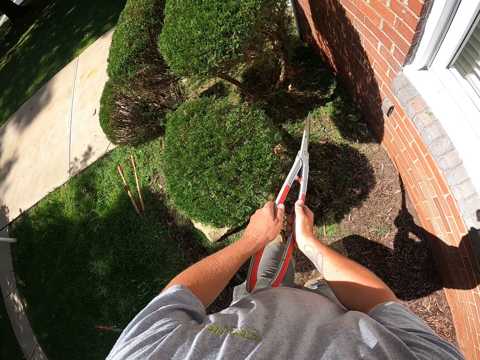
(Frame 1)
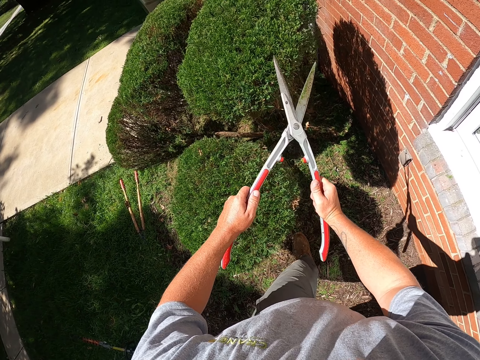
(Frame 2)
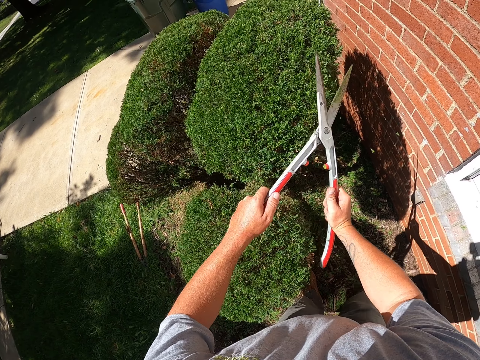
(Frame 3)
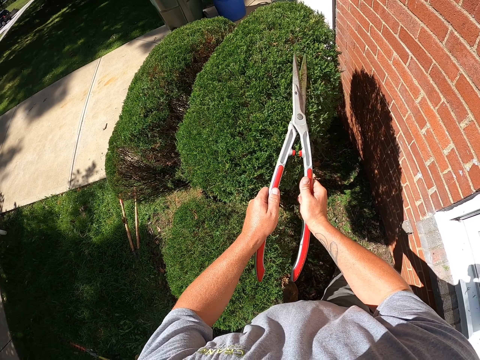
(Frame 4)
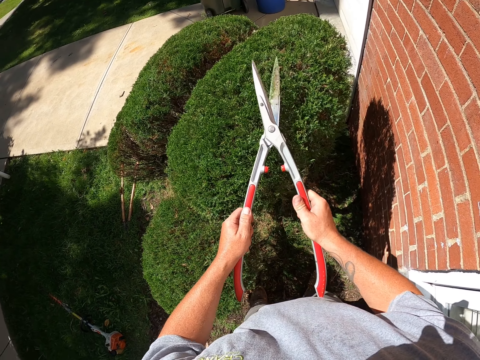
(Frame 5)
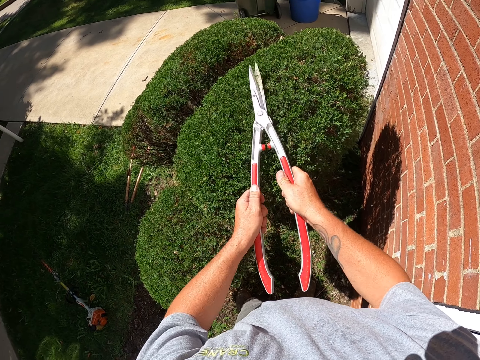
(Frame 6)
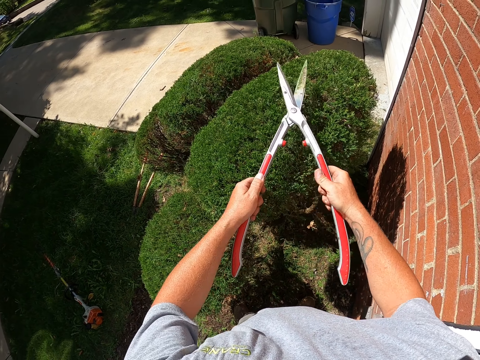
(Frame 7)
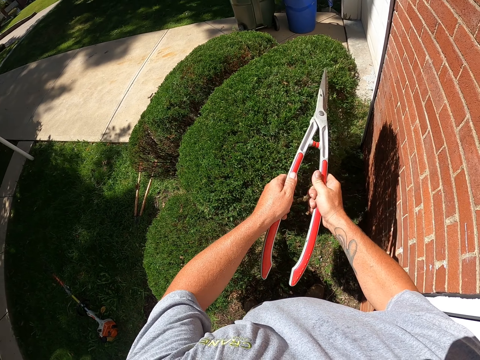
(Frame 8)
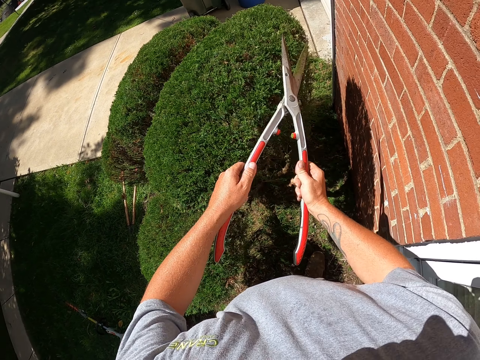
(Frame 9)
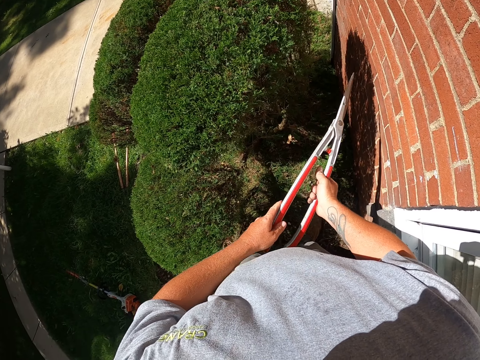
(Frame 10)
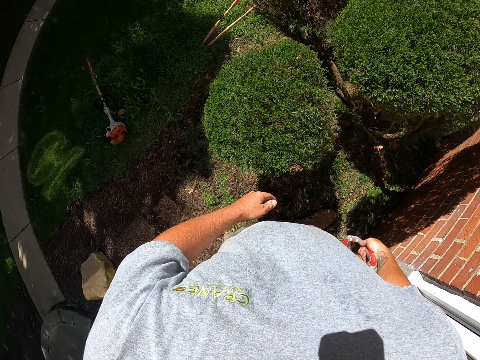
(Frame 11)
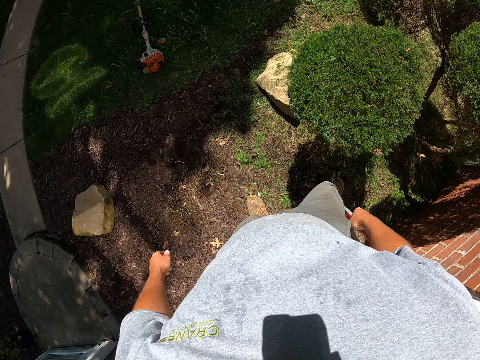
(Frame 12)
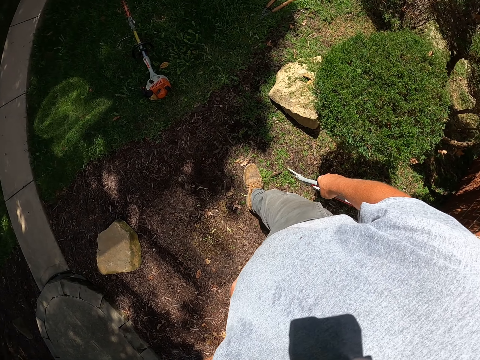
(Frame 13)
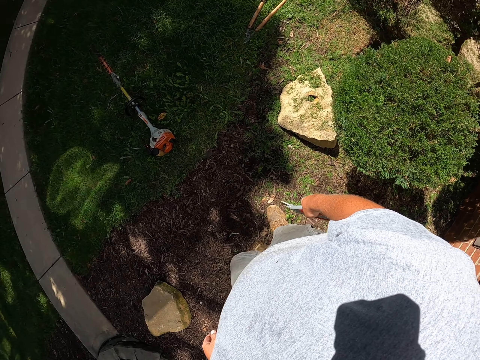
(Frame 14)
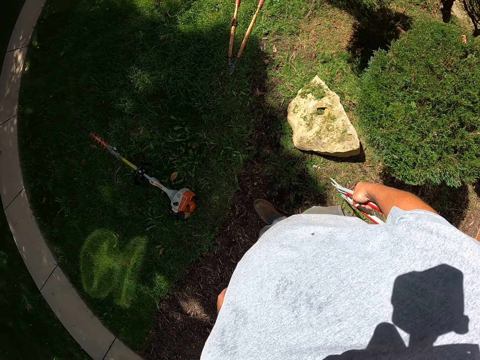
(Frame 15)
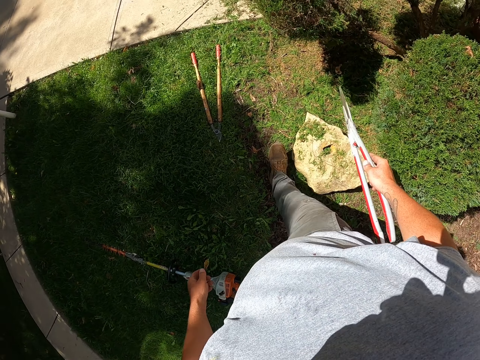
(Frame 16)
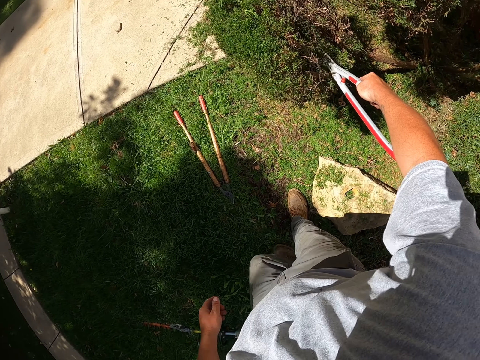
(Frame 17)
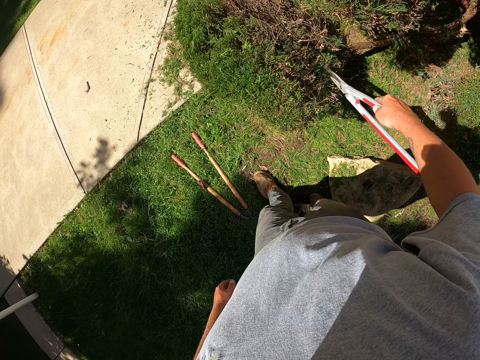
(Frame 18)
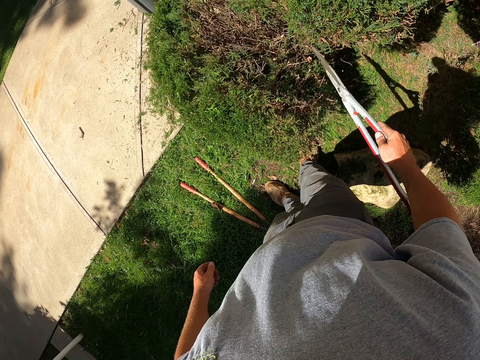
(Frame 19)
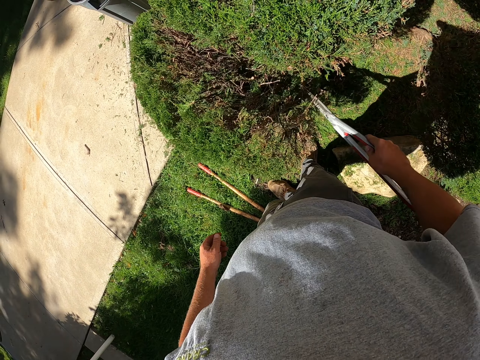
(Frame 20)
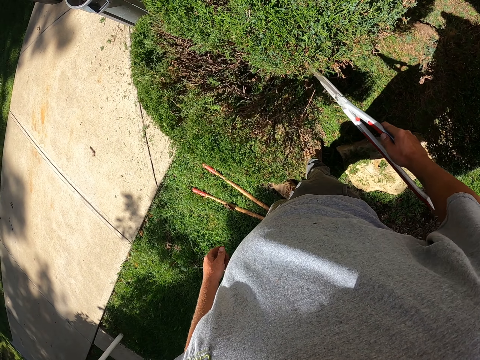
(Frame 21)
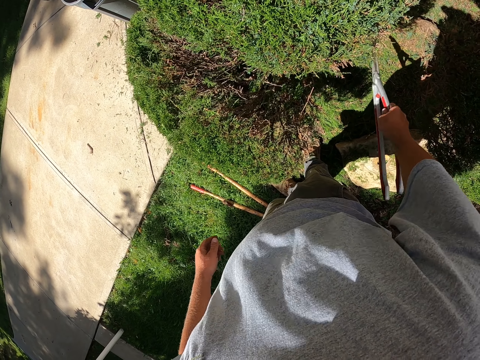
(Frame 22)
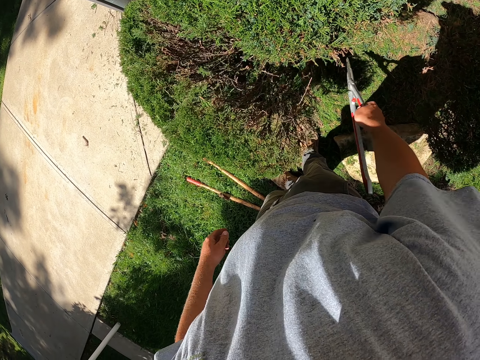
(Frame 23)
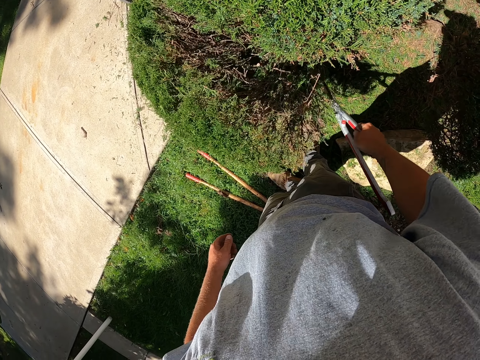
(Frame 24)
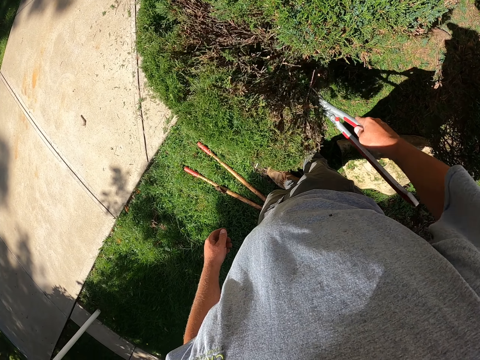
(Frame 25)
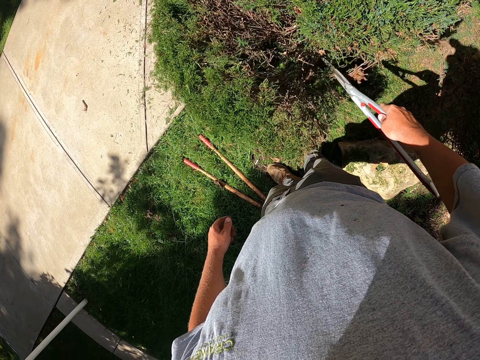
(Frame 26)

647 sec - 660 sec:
The camera wearer walks around. They trim the shrubs with the shrub clippers. They trim the shrubs with the shrub clippers again. They hold the shrub clippers. They walk away from the shrubs. They hold the shrub clippers. They trim the shrubs with the shrub clippers. They remove the branches from the shrub.

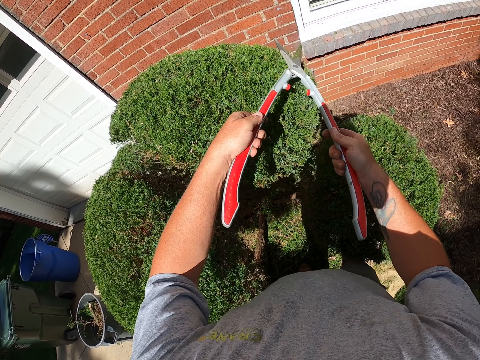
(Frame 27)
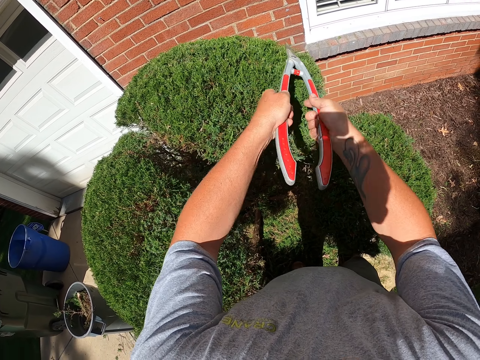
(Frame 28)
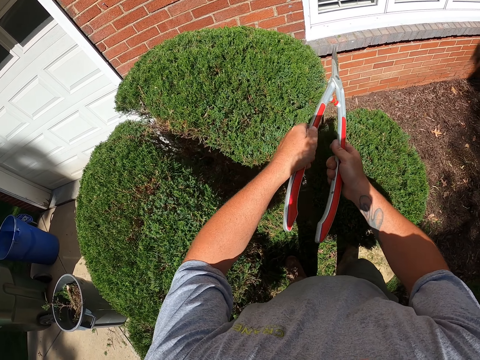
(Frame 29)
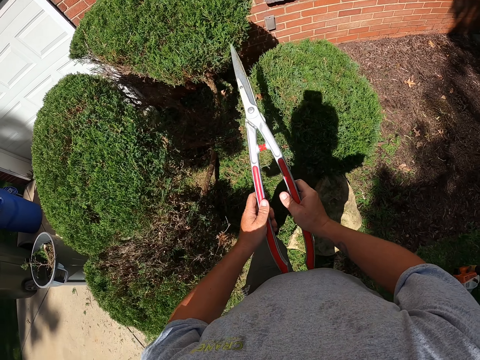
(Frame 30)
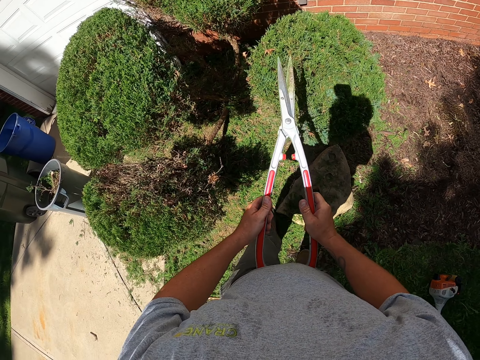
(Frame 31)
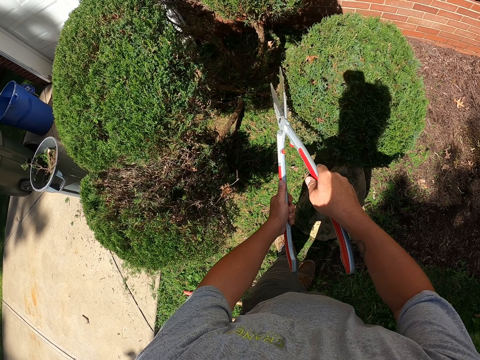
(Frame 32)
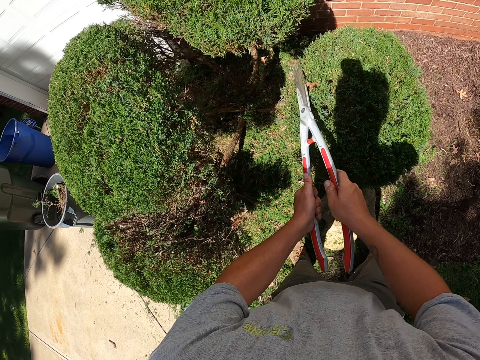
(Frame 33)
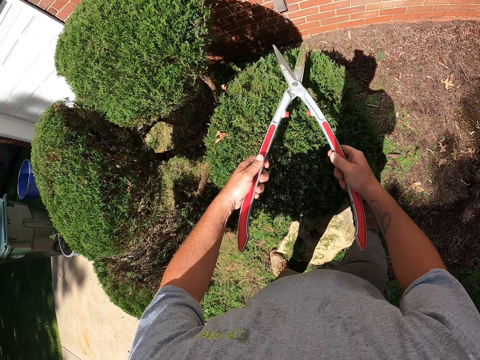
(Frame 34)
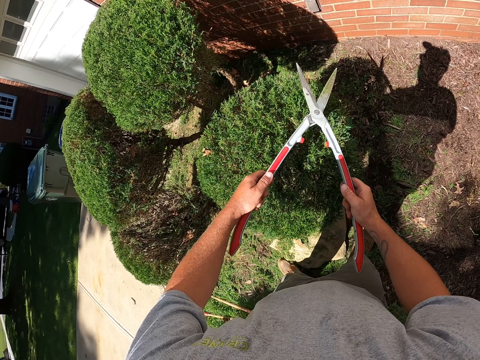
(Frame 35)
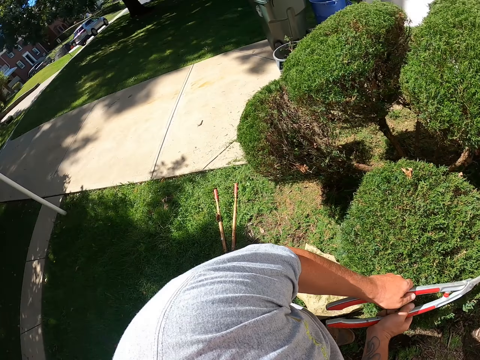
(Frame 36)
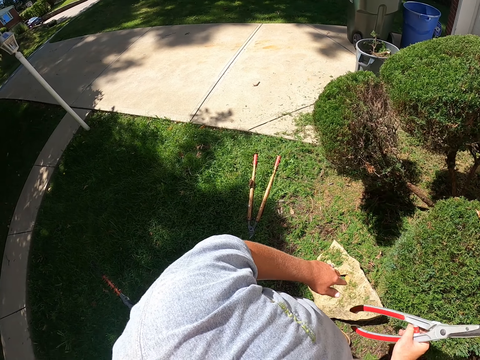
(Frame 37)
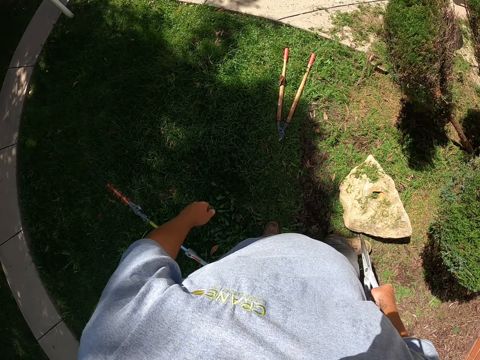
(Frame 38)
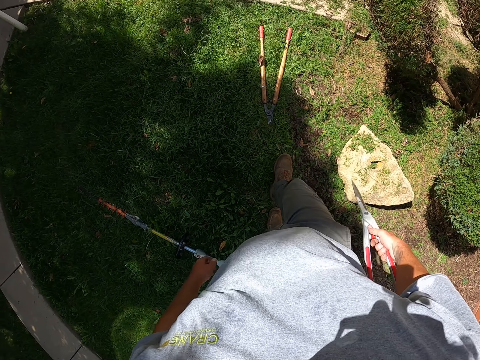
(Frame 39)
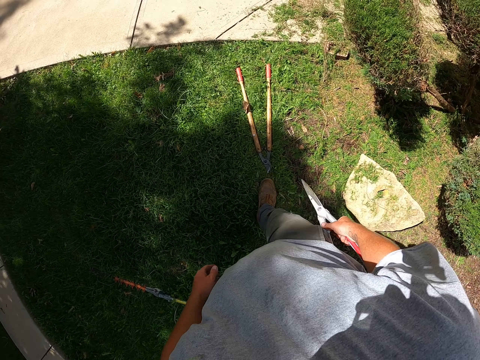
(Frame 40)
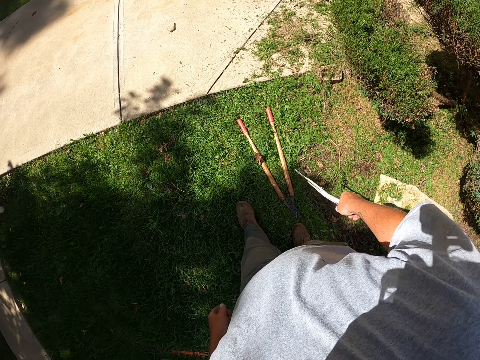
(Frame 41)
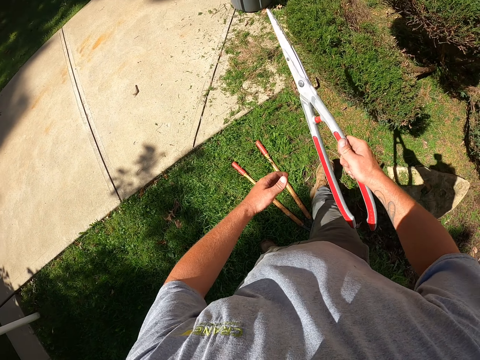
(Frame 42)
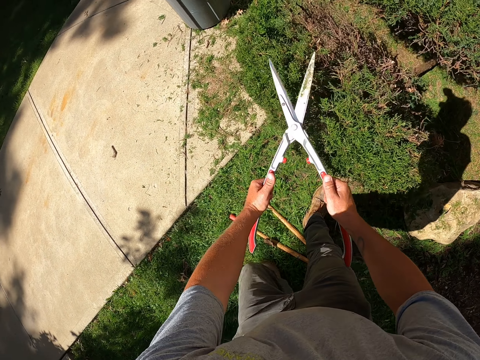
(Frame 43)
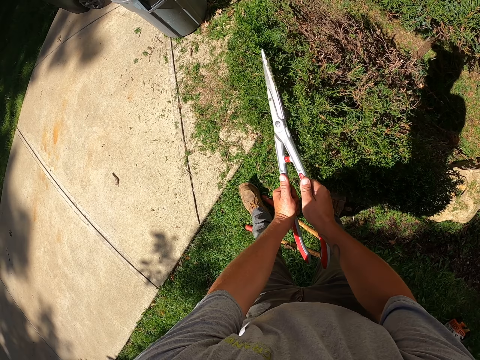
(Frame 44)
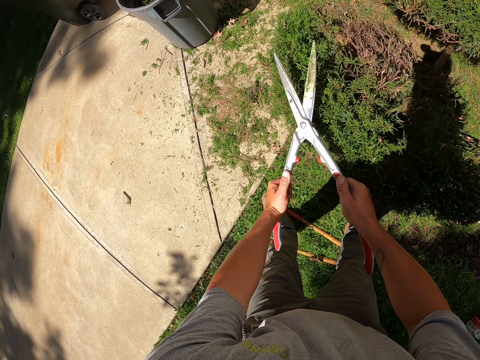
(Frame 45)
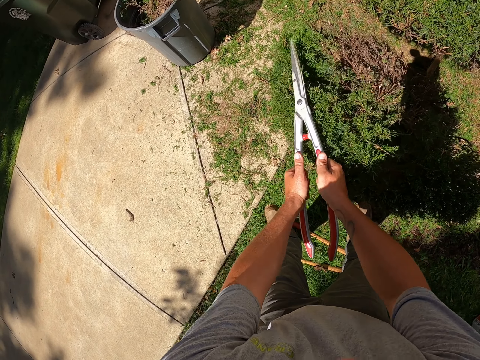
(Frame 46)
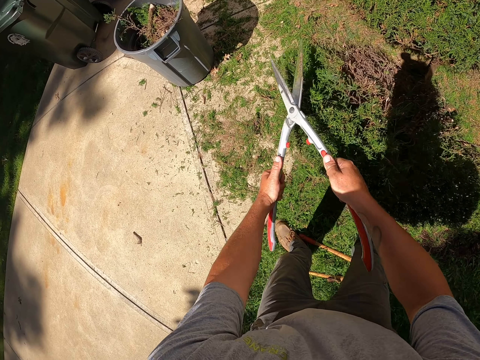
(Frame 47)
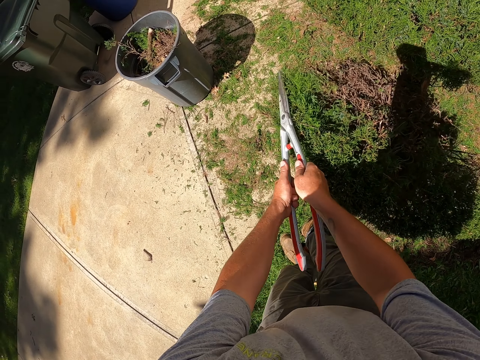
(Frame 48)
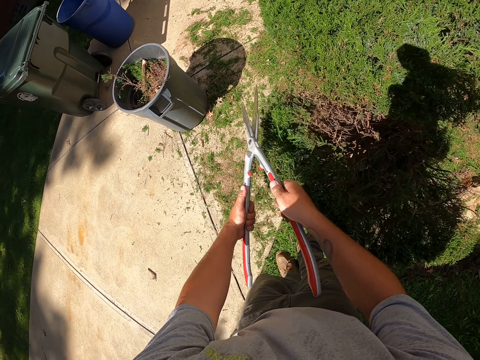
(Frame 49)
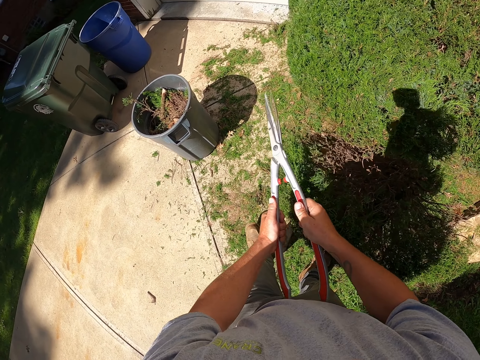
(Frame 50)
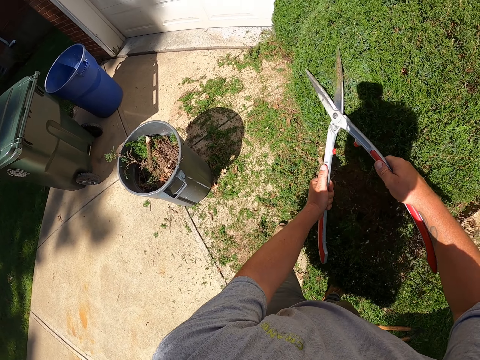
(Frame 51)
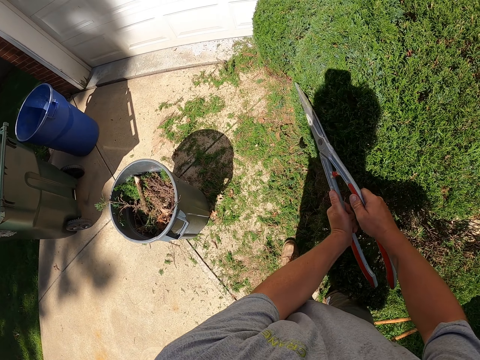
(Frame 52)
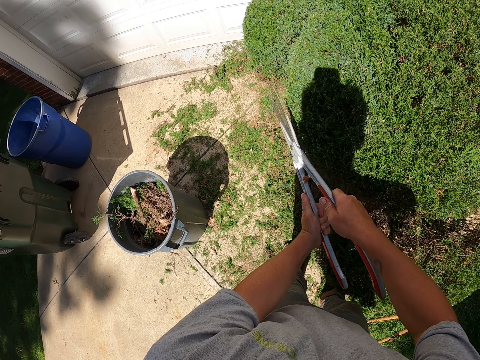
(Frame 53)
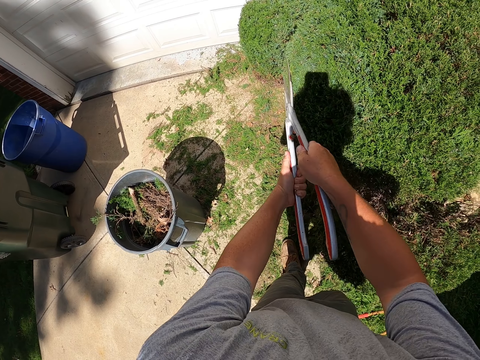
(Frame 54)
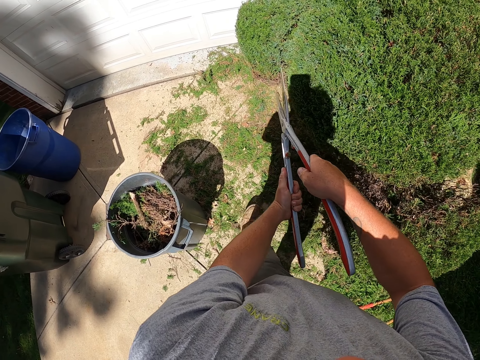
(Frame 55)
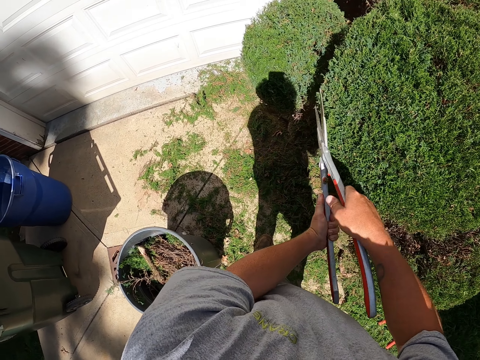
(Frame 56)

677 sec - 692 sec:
The camera wearer holds the shrub clippers. They trim the shrubs with the shrub clippers. They look at the other side. They walk around and hold the shrub clippers. They trim the shrubs with the shrub clippers.
